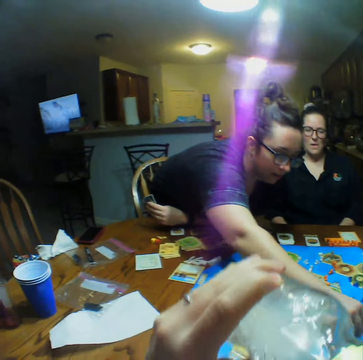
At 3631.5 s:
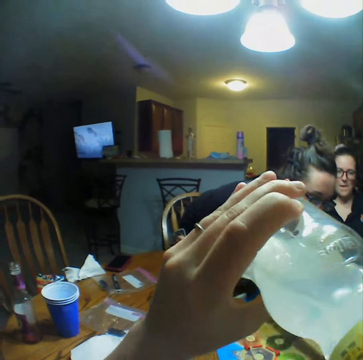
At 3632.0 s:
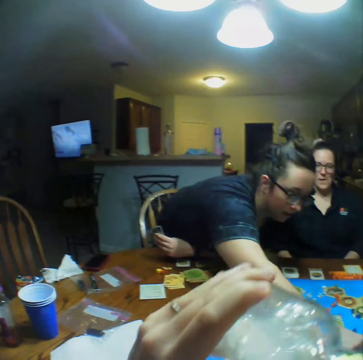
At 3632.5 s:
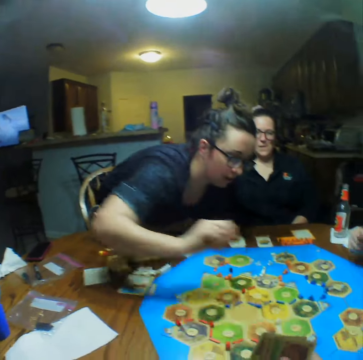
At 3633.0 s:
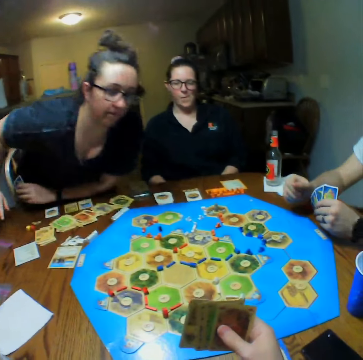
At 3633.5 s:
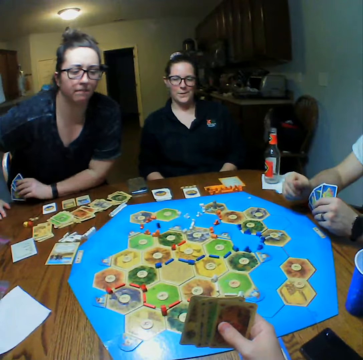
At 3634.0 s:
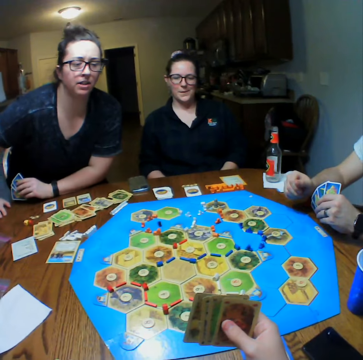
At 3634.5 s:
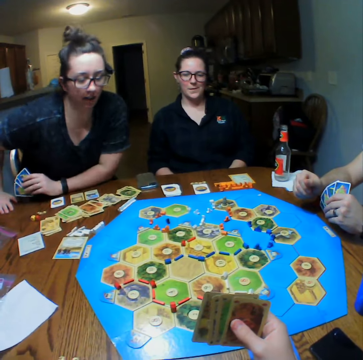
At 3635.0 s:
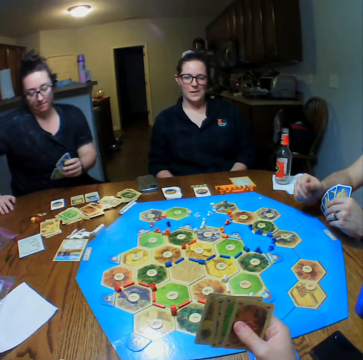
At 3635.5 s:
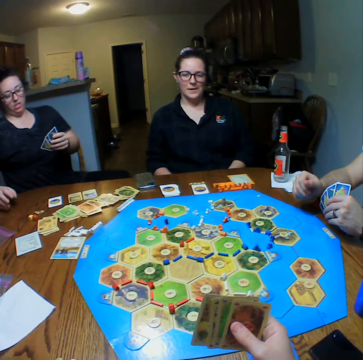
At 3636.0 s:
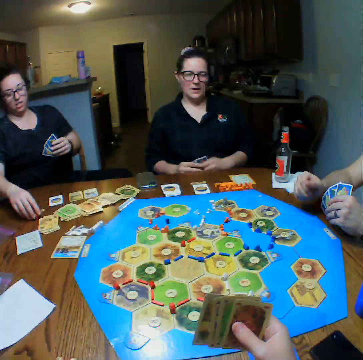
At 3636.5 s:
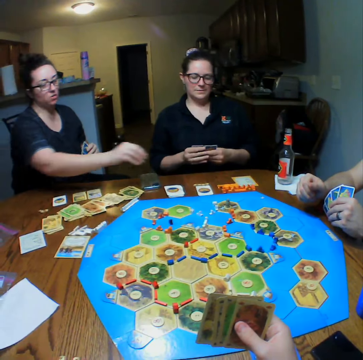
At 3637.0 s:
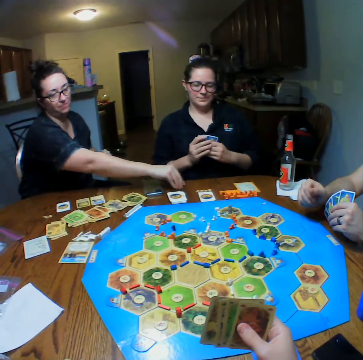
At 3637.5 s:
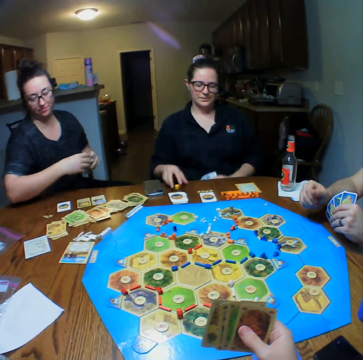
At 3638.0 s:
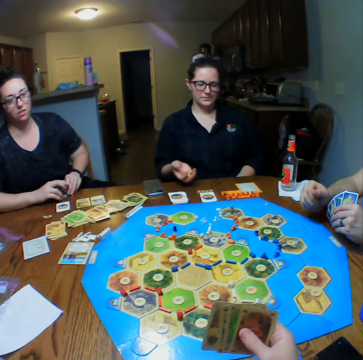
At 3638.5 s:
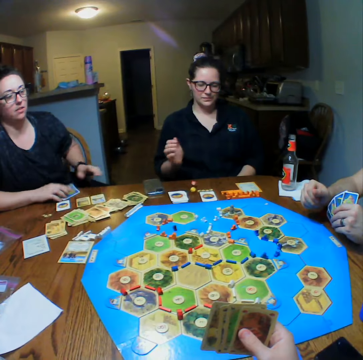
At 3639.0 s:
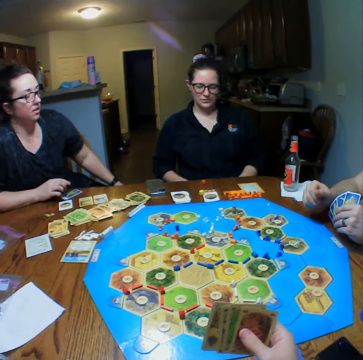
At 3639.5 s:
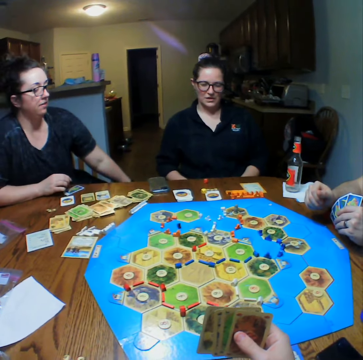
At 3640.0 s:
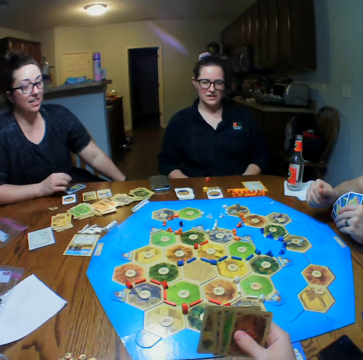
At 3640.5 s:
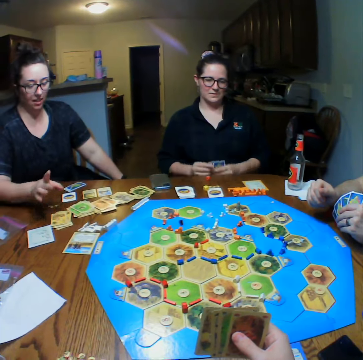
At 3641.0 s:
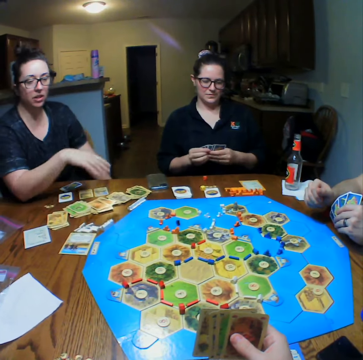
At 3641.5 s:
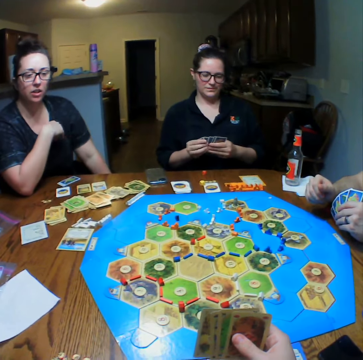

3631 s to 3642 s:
The camera wearer drinks water from the bottle. A woman picks a dice from the table and places the dice on the table. Another woman picks the dice from the table. The other woman drops the dice on the table and throws the dice on the table.

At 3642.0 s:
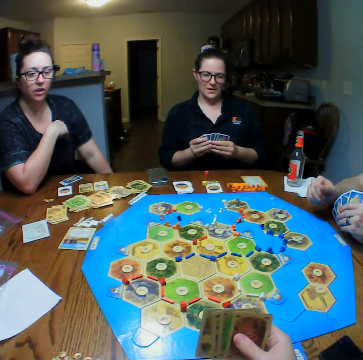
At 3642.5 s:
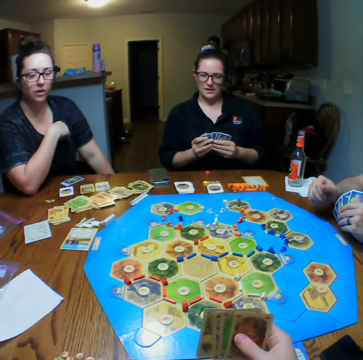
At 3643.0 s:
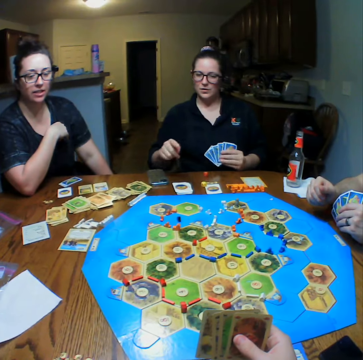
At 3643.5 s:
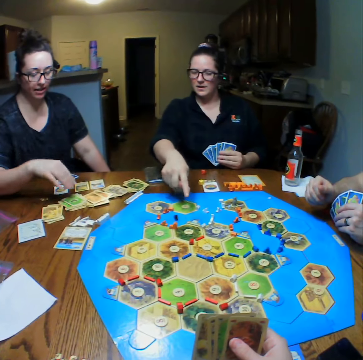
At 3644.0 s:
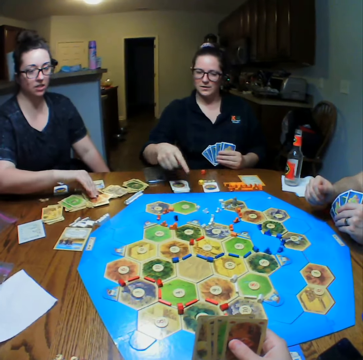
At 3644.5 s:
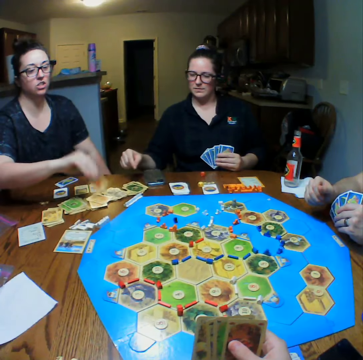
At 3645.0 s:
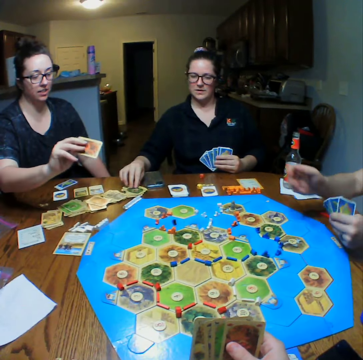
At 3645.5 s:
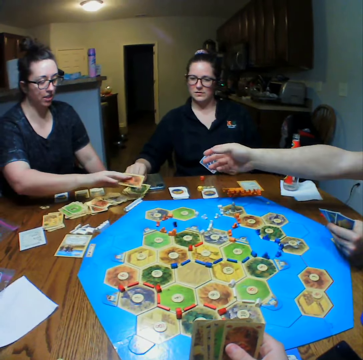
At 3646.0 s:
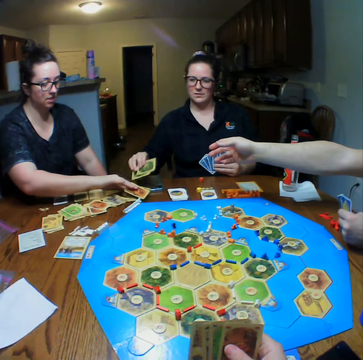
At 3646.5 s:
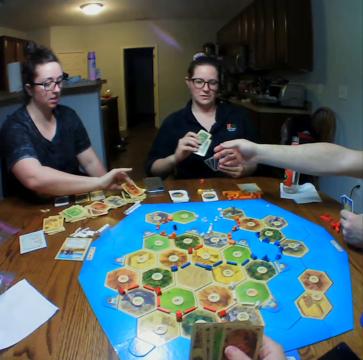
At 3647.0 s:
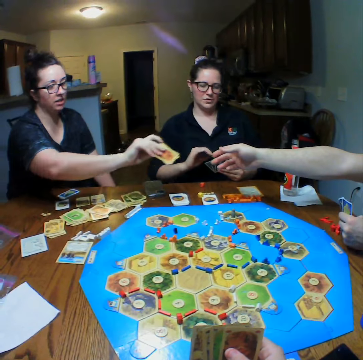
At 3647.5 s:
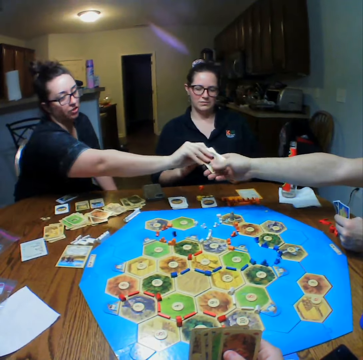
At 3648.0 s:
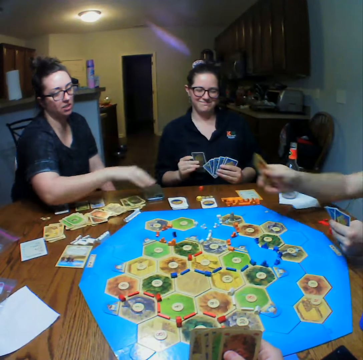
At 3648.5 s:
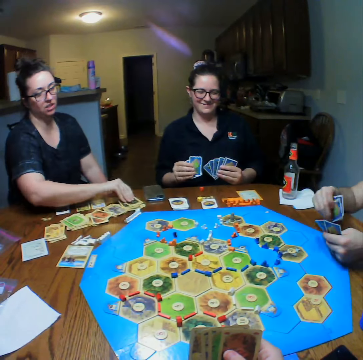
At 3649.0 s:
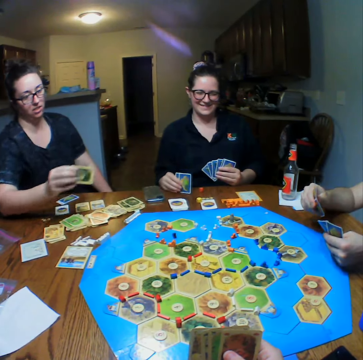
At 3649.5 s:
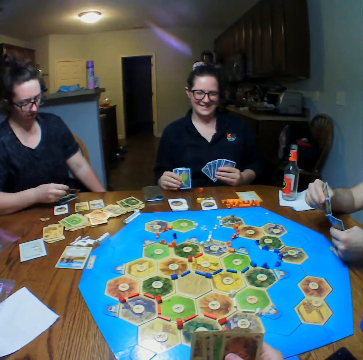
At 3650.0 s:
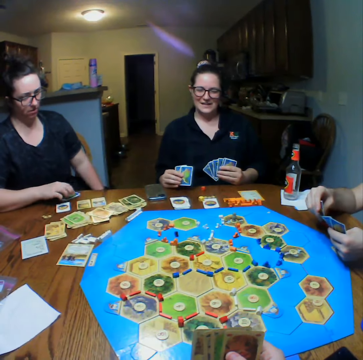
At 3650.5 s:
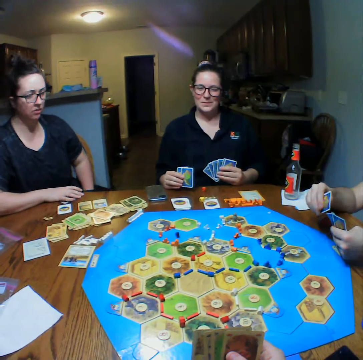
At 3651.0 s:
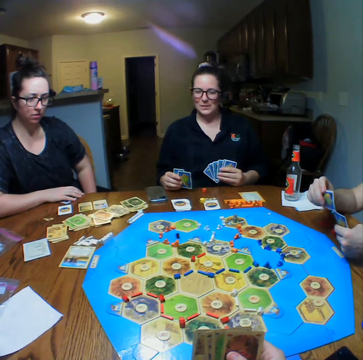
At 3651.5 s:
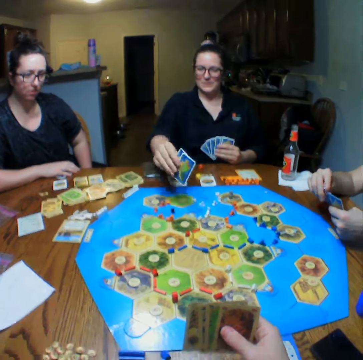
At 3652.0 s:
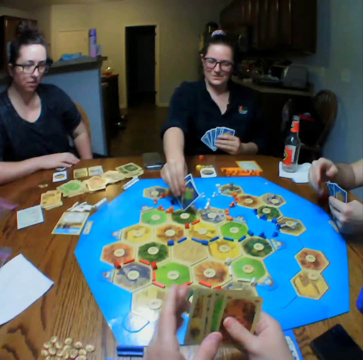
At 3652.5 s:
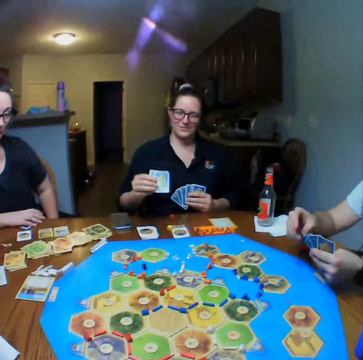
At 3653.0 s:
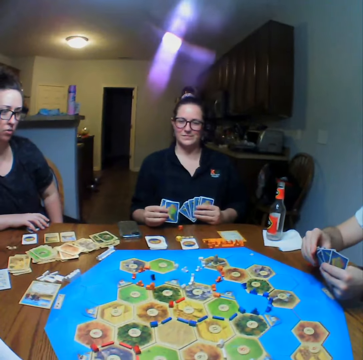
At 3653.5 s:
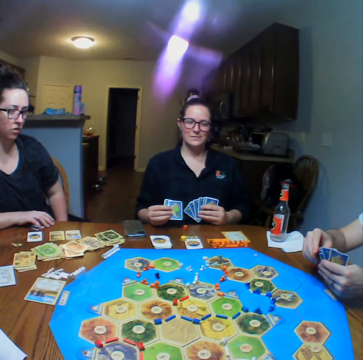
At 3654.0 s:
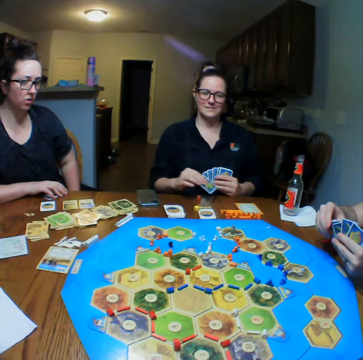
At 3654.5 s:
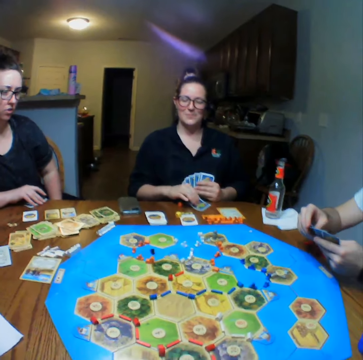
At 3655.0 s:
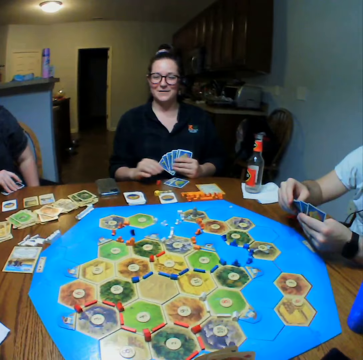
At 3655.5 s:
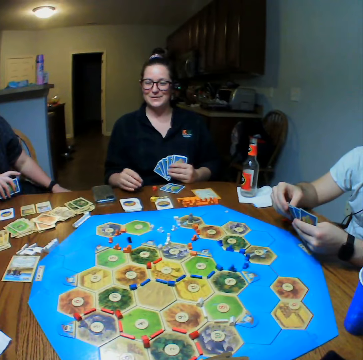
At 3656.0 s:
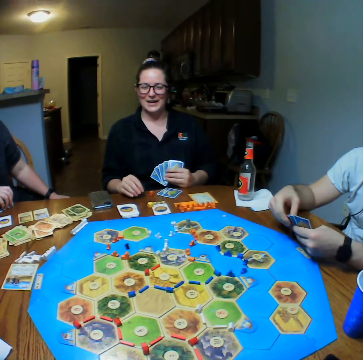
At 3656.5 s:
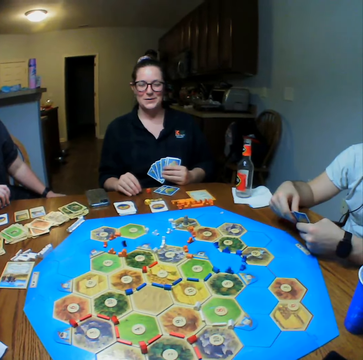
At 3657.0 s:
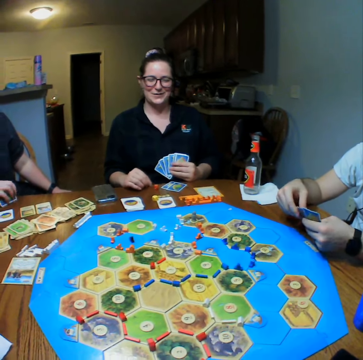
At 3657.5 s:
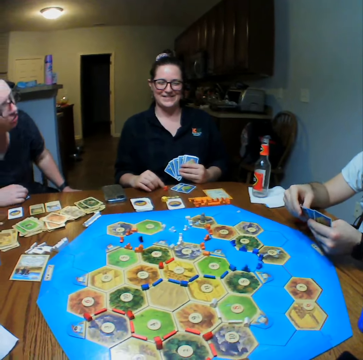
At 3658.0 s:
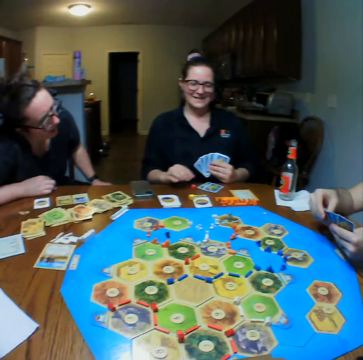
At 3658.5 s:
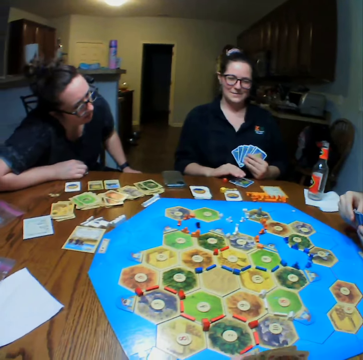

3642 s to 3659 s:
A woman picks cards from the table. Another woman points. The other woman picks cards from the table. The first woman hands a man the cards, picks the cards from the table, plays the cards, and places the cards on the table. The other woman points at the board, places the cards on the table, and plays the cards.

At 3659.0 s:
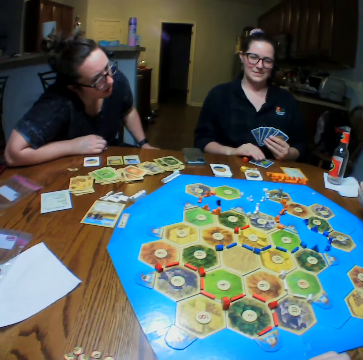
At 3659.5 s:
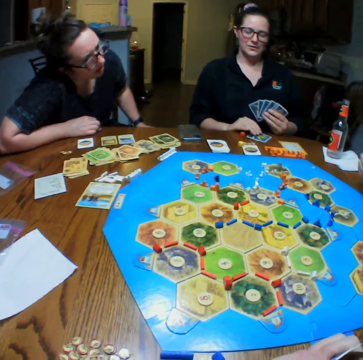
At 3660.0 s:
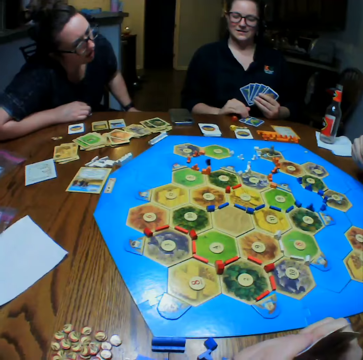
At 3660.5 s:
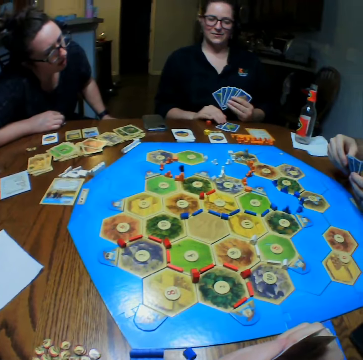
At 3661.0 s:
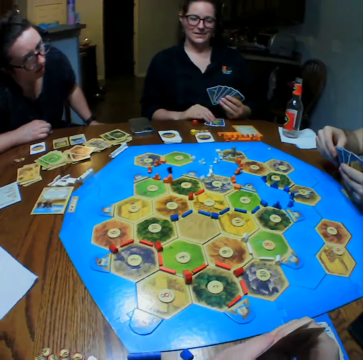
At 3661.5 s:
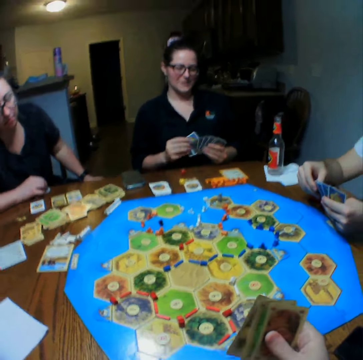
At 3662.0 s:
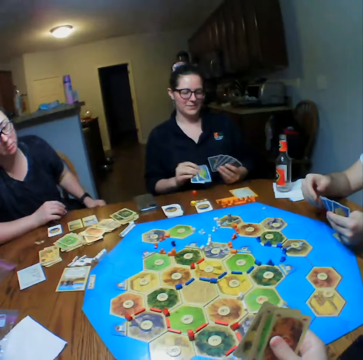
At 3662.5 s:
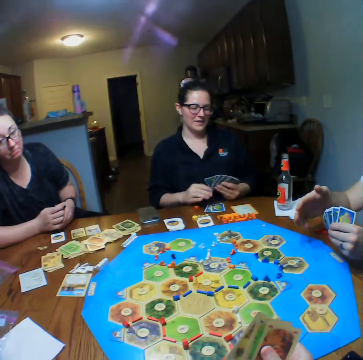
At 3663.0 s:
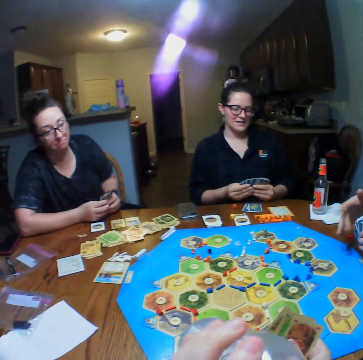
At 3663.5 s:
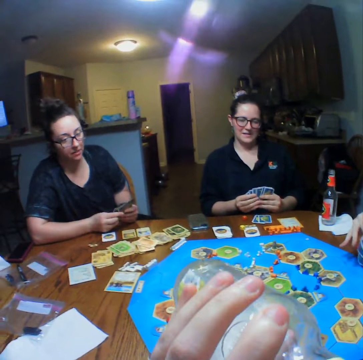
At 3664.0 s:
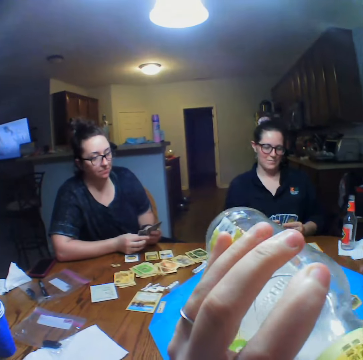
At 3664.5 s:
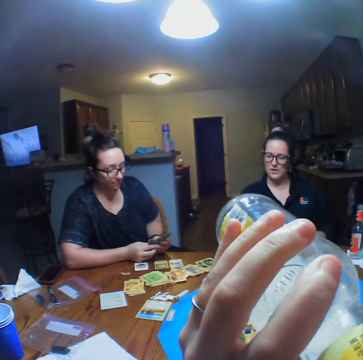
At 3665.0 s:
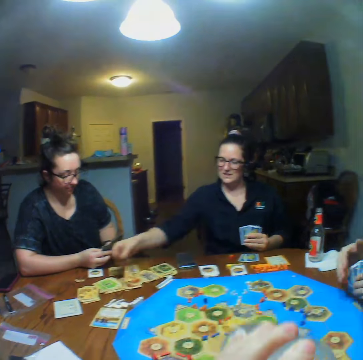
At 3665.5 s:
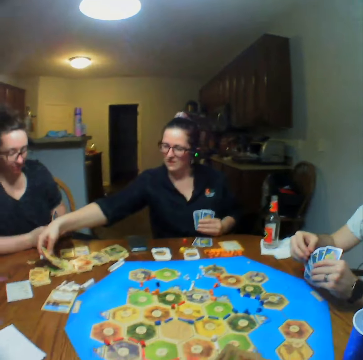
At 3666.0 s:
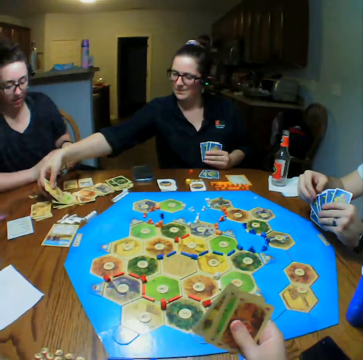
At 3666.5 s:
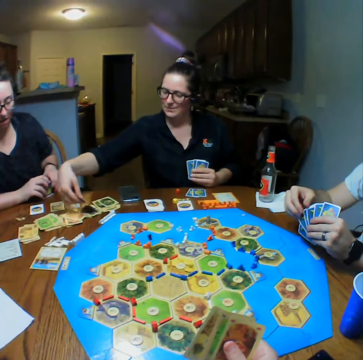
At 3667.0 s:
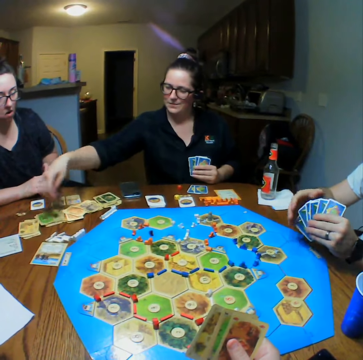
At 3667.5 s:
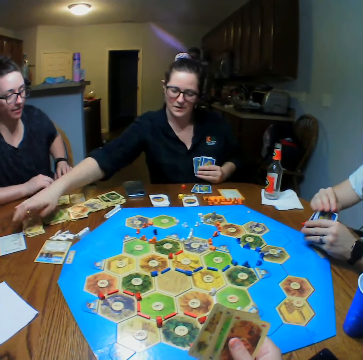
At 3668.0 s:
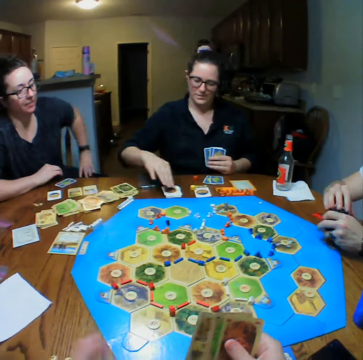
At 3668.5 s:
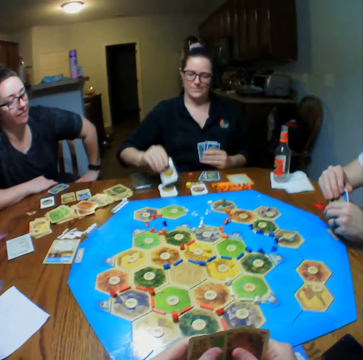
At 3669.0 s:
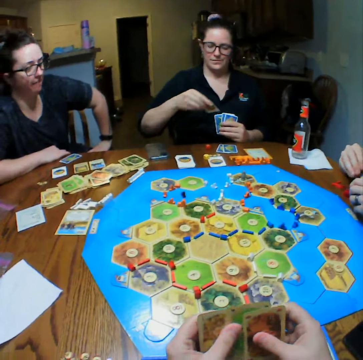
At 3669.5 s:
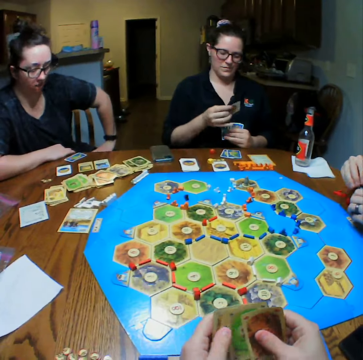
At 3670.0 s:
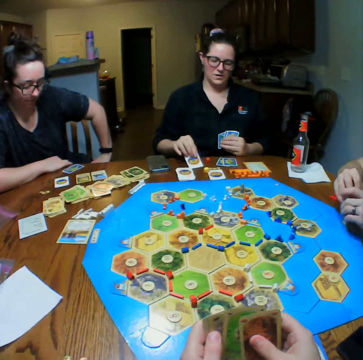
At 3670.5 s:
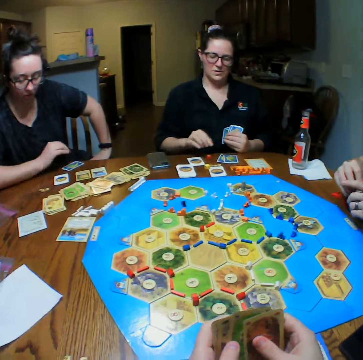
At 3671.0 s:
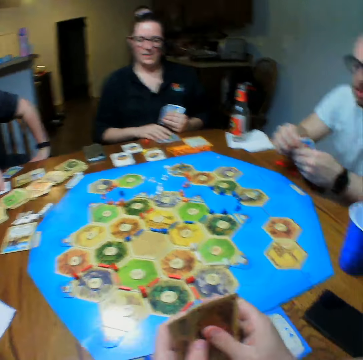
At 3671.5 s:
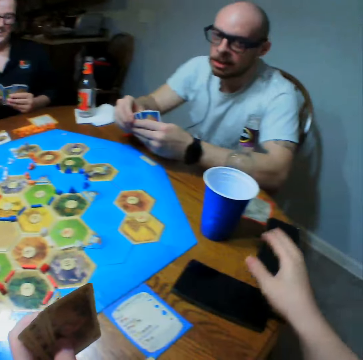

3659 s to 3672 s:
The camera wearer drinks water or juice from the bottle. A woman arranges the cards on the table. The woman picks a card from the table. The woman places the card on the table.
